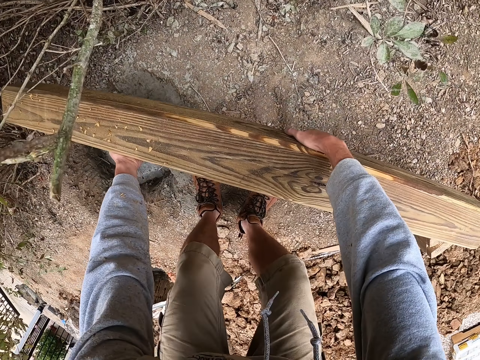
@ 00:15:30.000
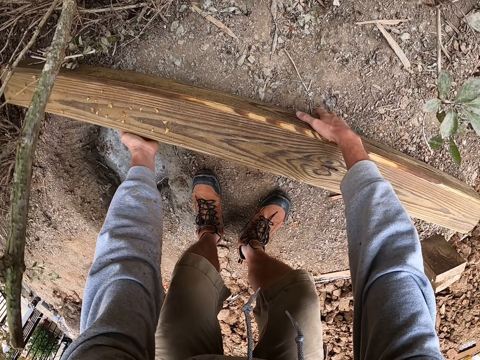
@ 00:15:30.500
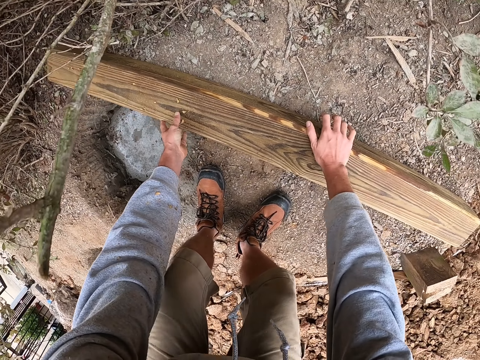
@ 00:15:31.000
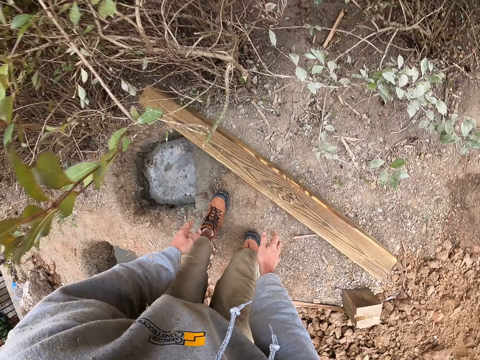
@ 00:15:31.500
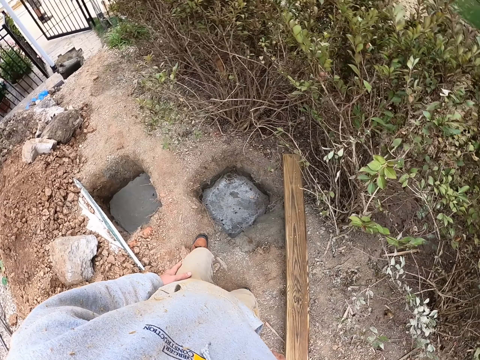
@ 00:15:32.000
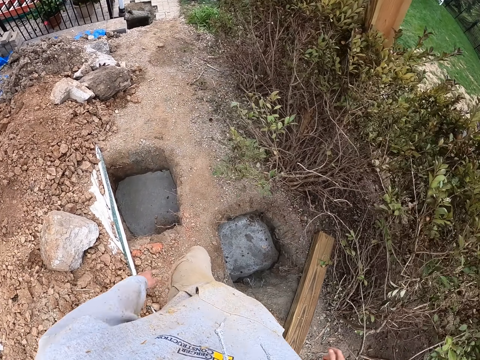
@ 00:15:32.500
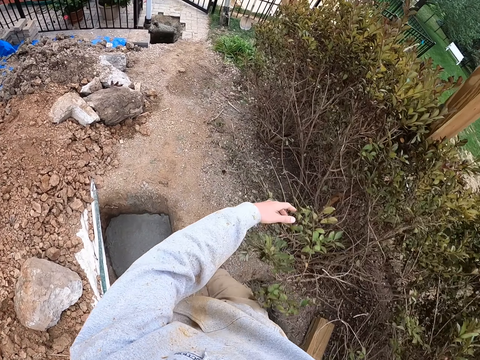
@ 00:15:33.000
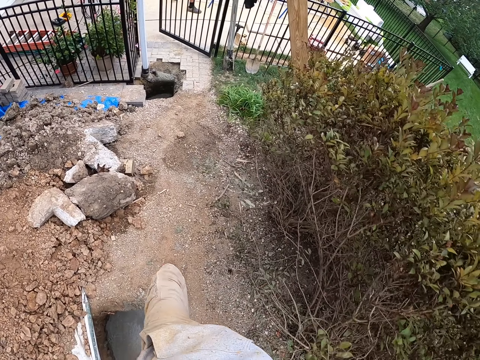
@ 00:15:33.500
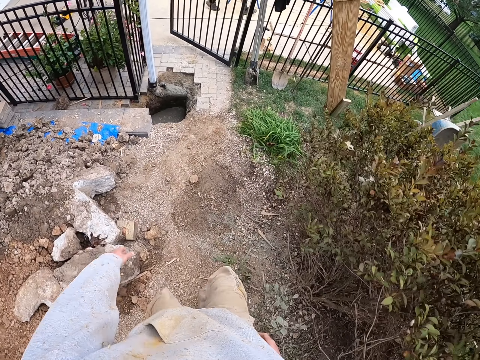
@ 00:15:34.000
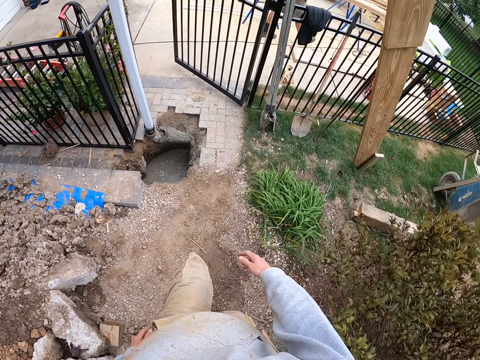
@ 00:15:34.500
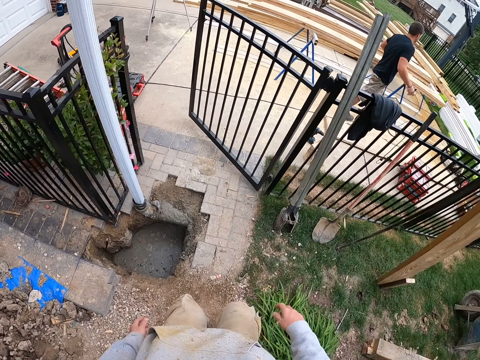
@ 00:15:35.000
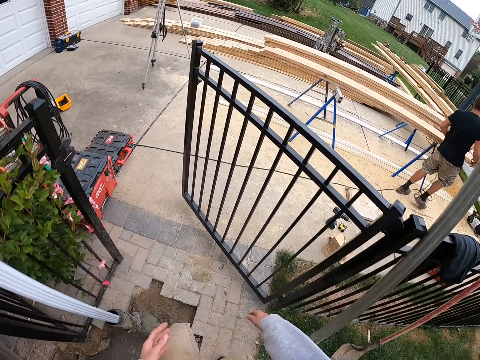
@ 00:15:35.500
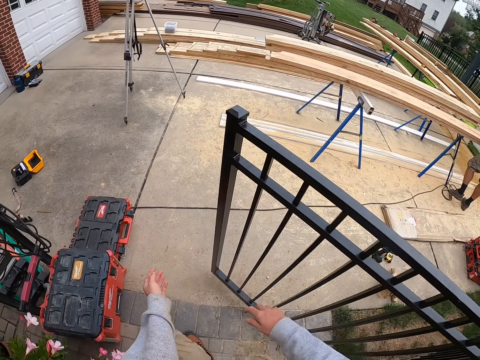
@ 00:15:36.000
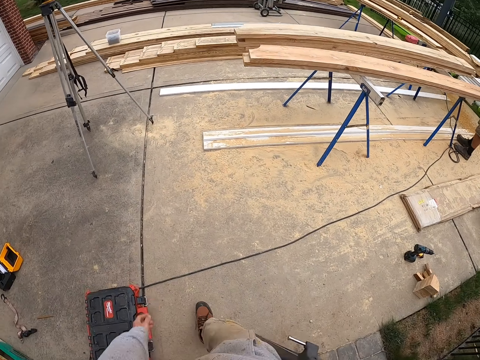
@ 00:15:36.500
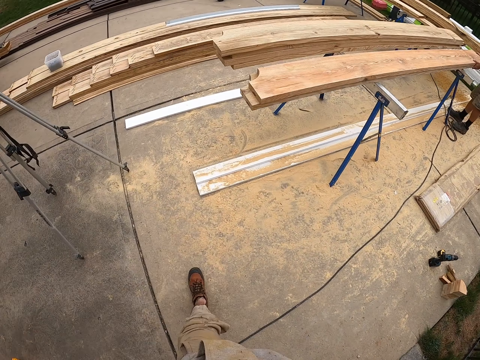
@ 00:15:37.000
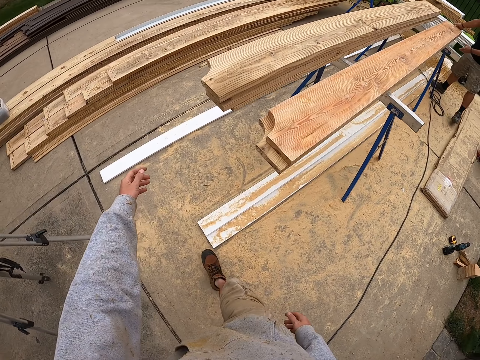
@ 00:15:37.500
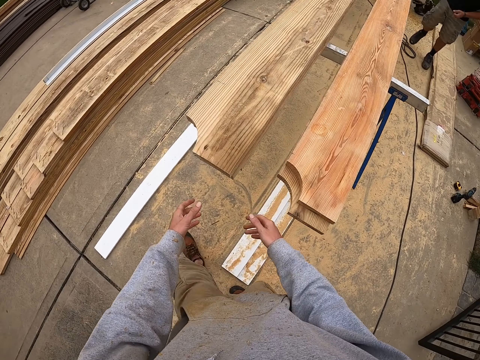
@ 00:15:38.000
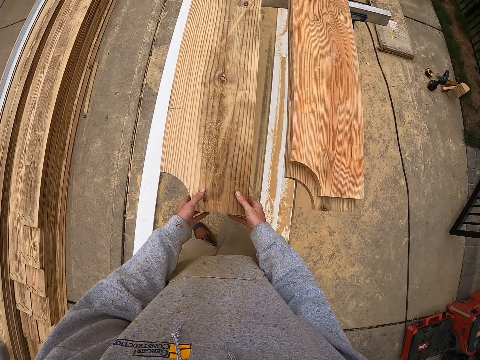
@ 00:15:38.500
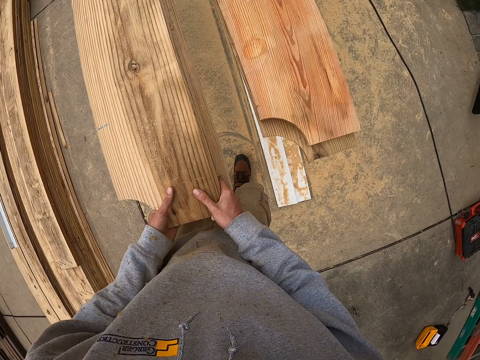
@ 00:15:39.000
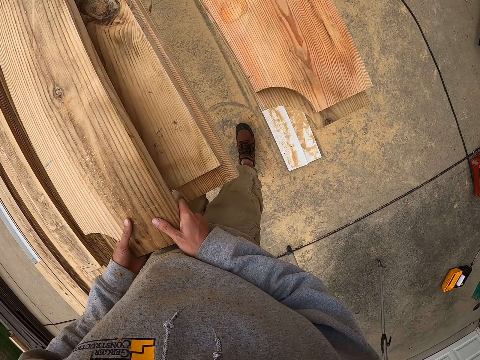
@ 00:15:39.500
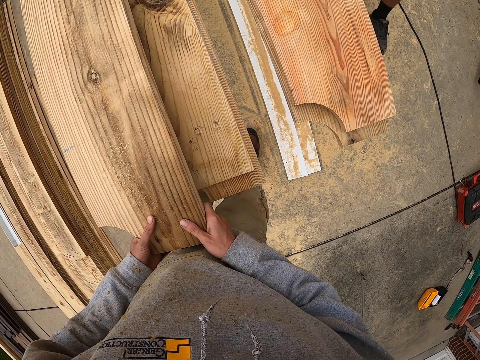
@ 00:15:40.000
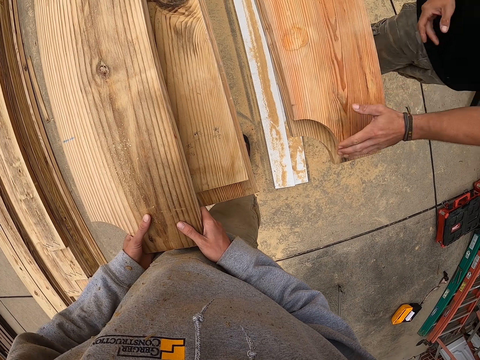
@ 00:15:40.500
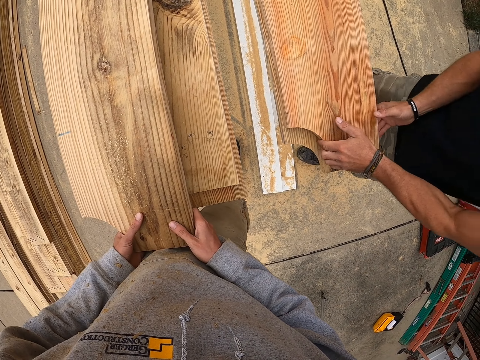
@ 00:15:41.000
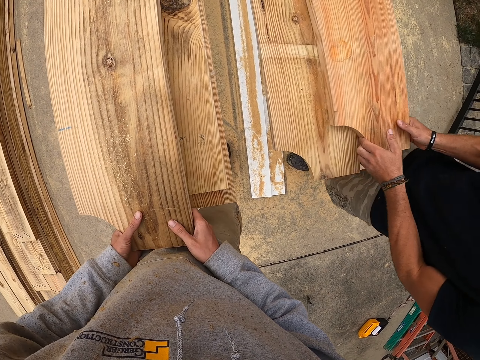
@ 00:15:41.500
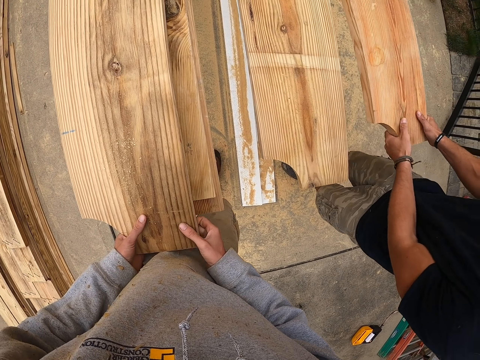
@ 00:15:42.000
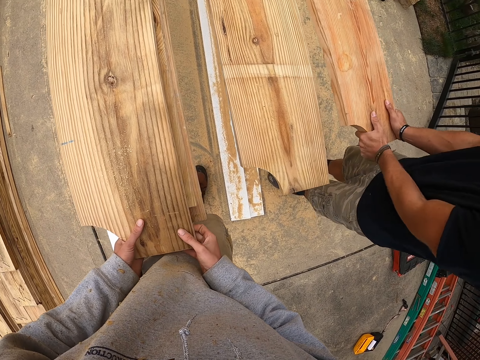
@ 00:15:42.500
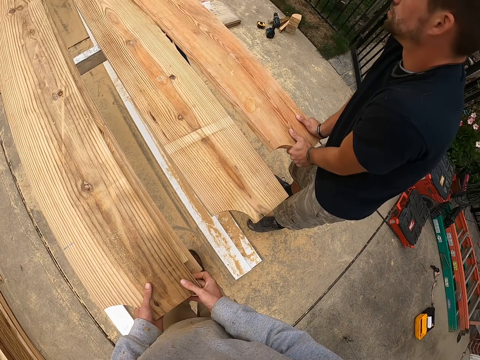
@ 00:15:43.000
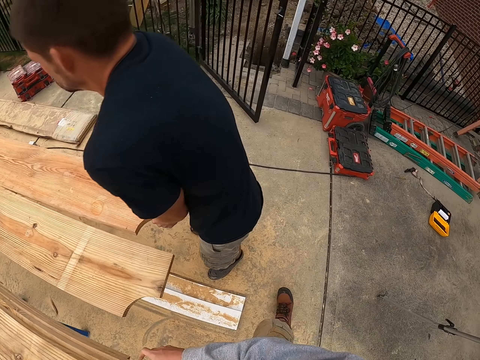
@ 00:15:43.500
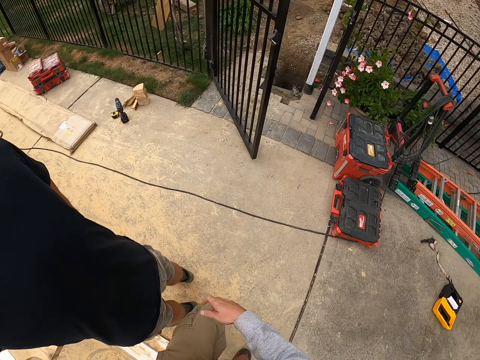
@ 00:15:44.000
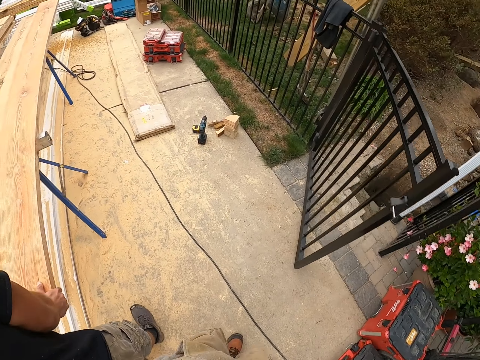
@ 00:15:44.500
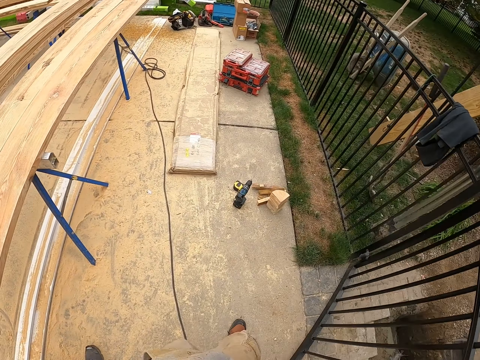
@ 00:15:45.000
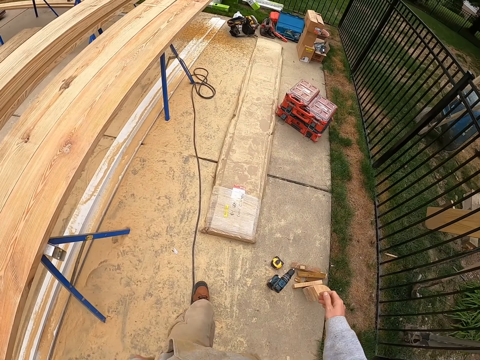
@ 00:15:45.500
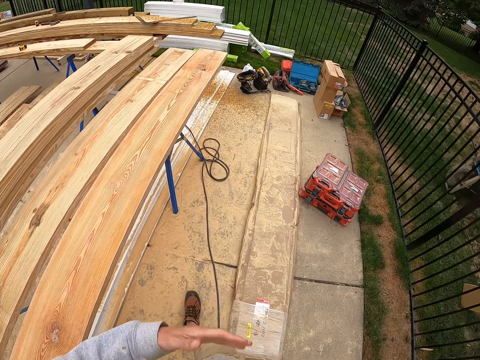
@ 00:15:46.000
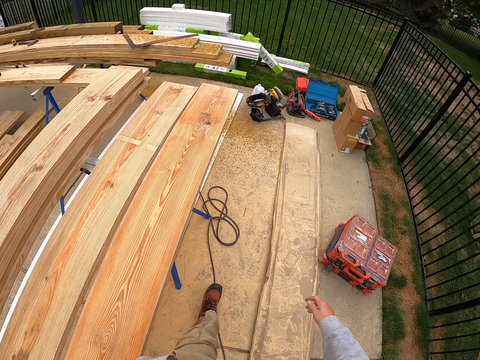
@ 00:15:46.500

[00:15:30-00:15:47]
The camera wearer puts down the piece of lumber. He walks in the workshop. He holds the piece of lumber with his hands.

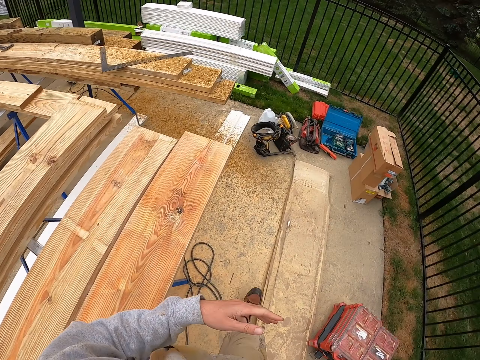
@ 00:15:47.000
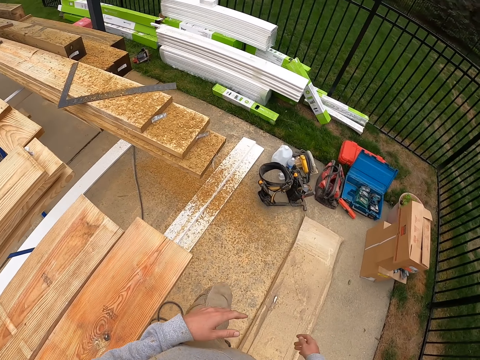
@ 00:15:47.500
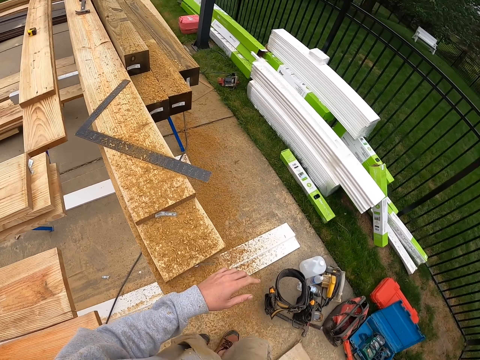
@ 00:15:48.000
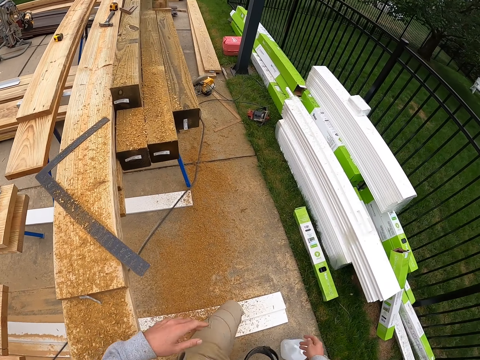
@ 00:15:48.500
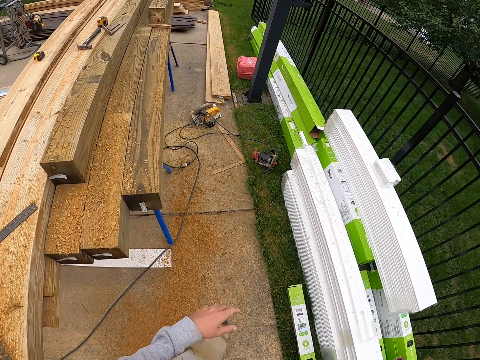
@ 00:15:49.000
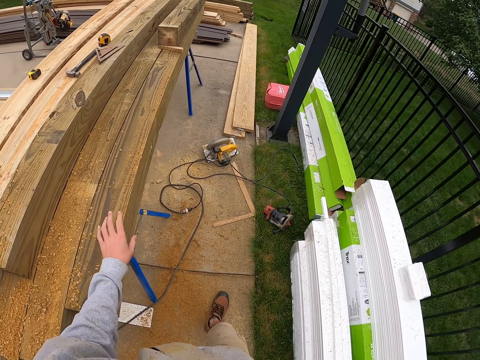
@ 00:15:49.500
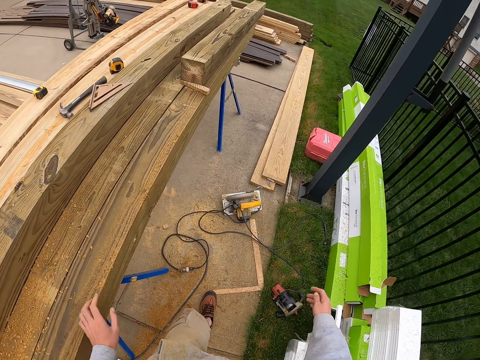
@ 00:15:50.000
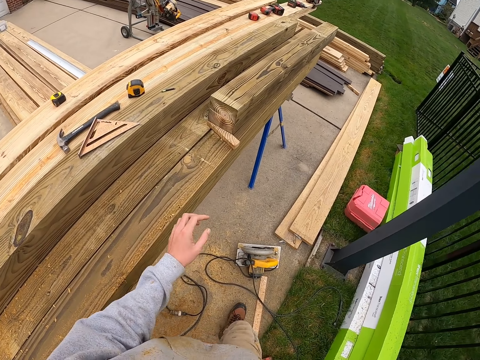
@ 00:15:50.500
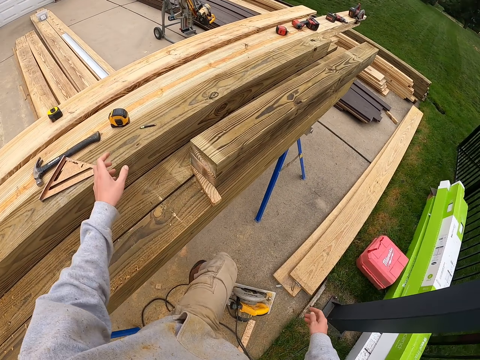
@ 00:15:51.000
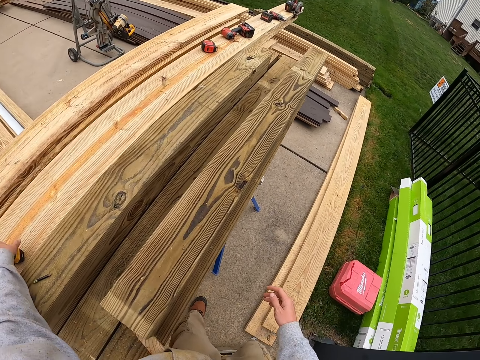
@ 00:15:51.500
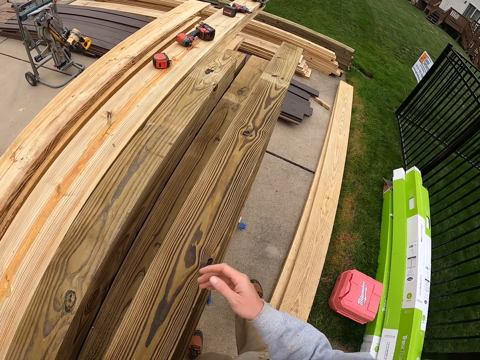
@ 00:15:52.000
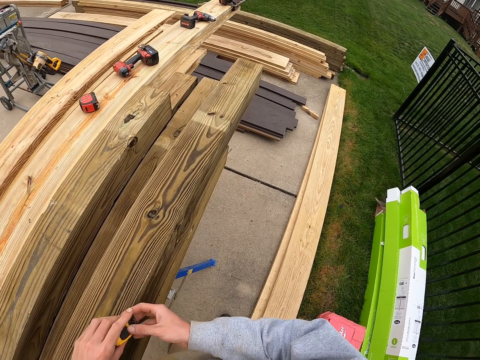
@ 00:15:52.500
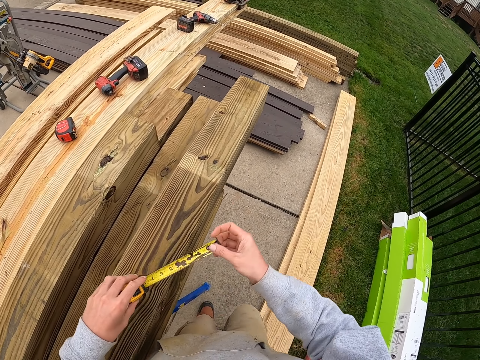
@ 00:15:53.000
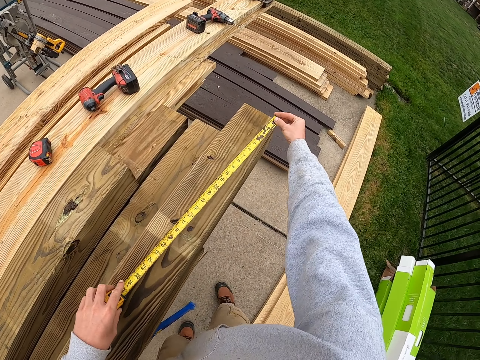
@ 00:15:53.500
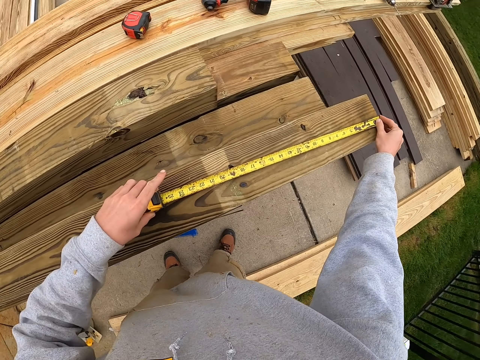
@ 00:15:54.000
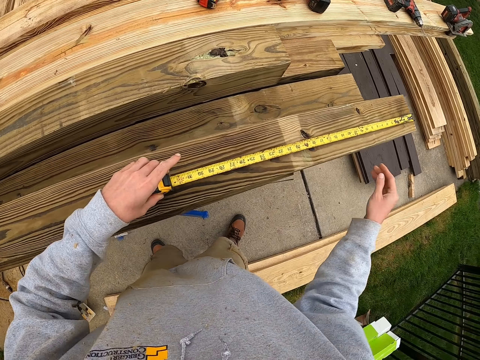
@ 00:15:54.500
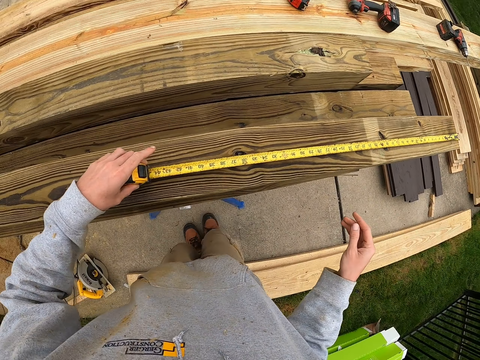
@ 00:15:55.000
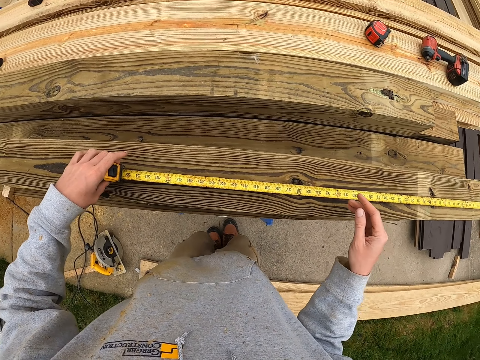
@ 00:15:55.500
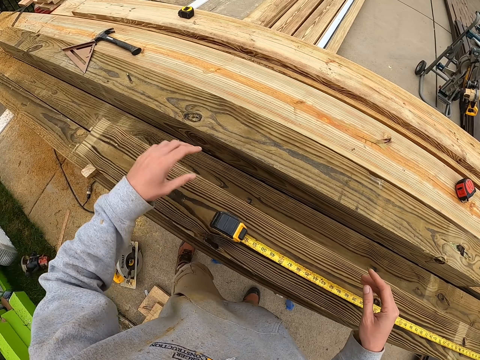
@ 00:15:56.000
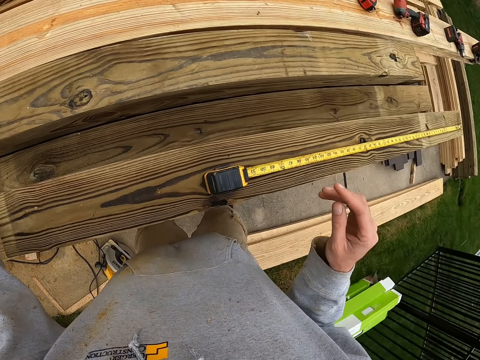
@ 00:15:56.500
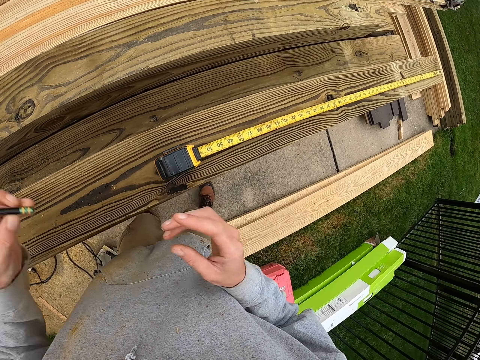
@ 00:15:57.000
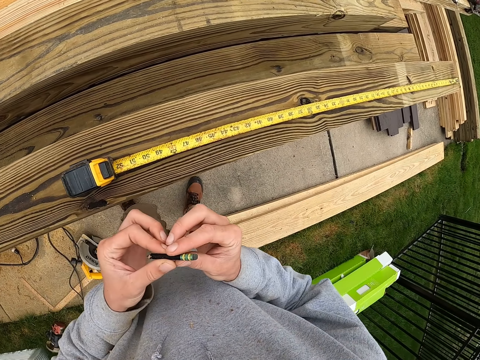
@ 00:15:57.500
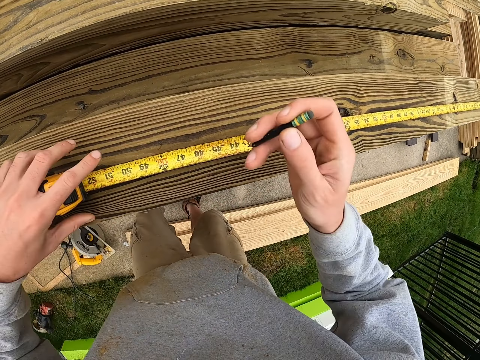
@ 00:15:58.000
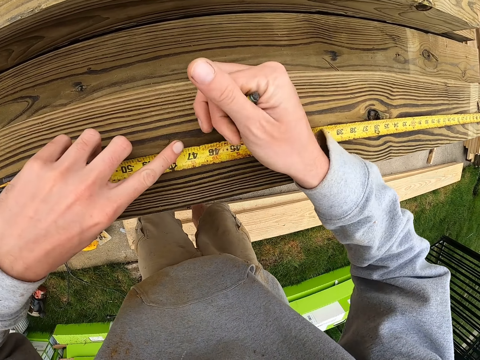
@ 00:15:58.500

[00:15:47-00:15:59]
The camera wearer picks up a tape measure with his left hand. He pulls the tape measure with his right hand. He measures the piece of lumber with the tape measure. He picks up a pencil.
